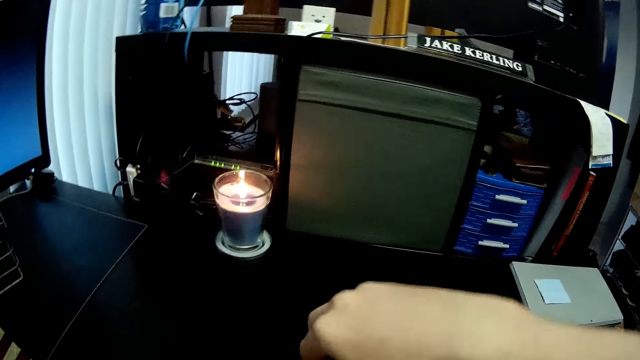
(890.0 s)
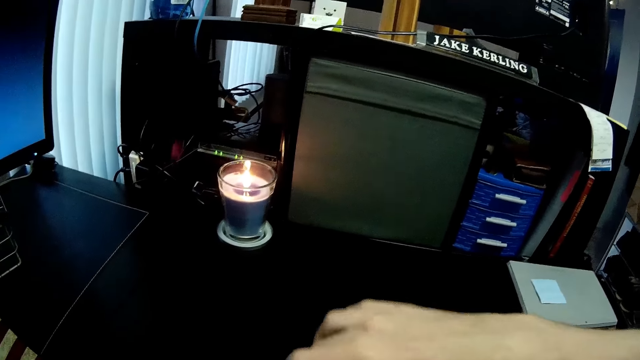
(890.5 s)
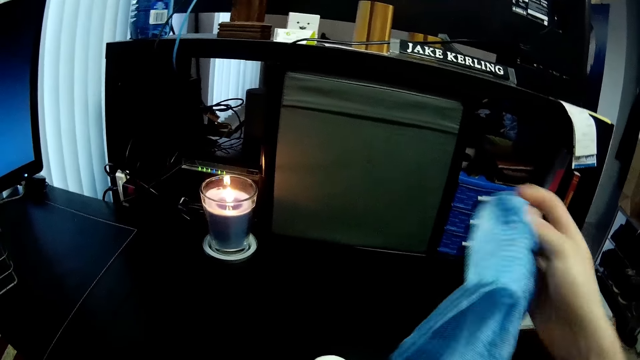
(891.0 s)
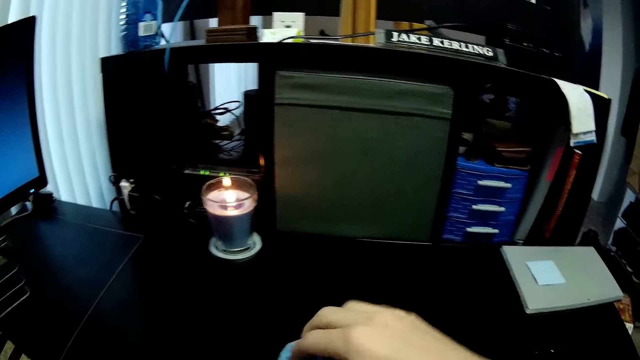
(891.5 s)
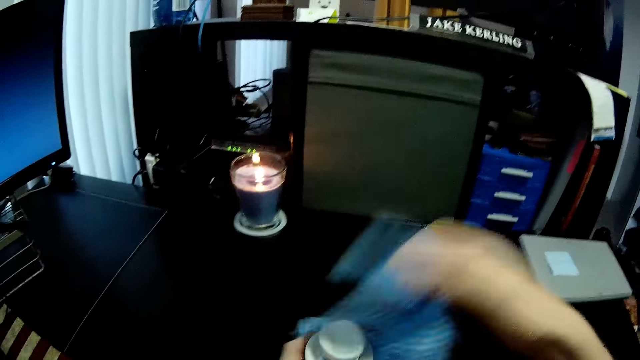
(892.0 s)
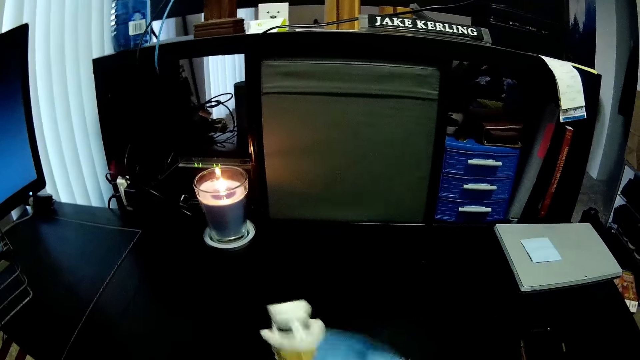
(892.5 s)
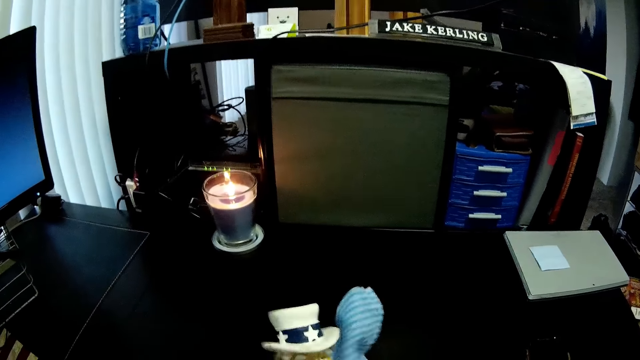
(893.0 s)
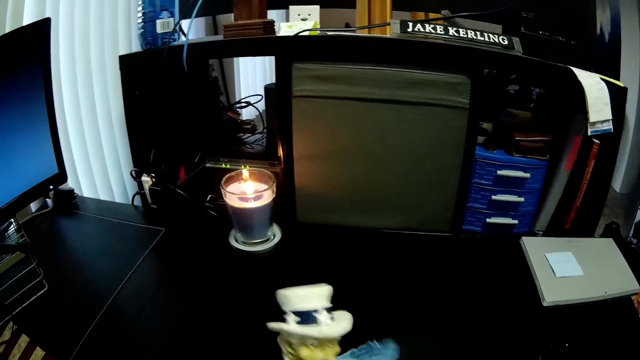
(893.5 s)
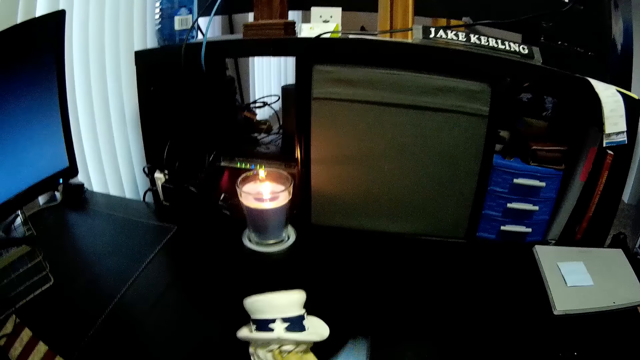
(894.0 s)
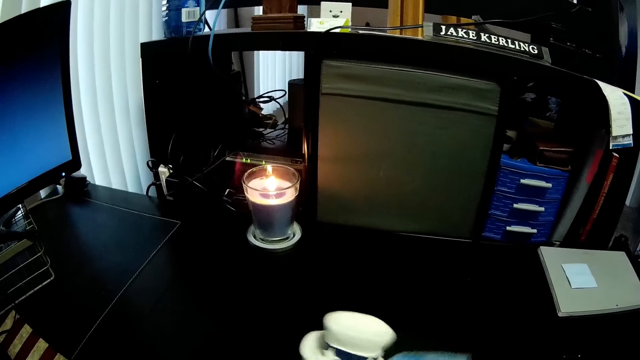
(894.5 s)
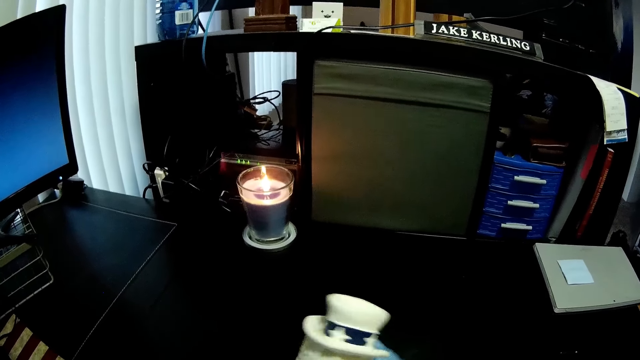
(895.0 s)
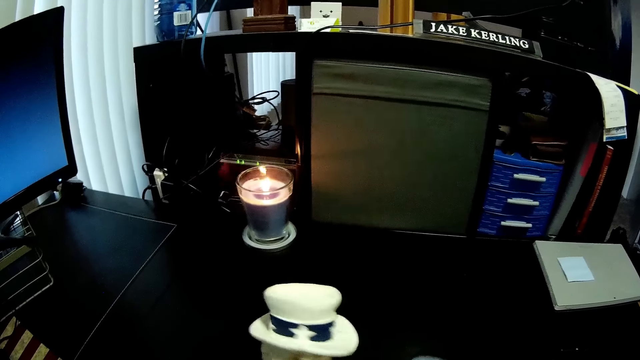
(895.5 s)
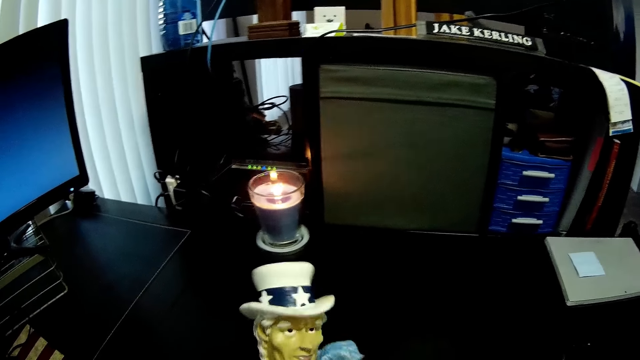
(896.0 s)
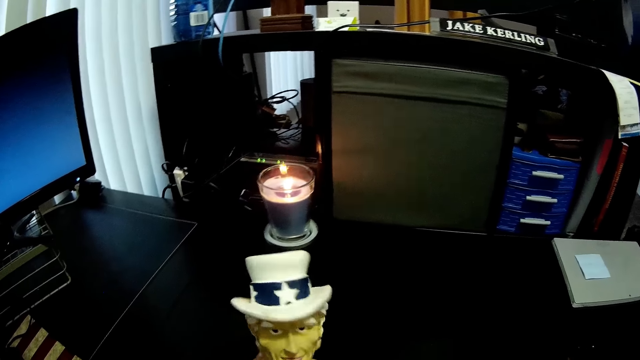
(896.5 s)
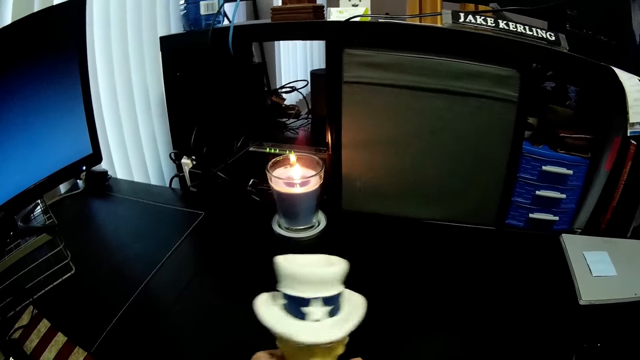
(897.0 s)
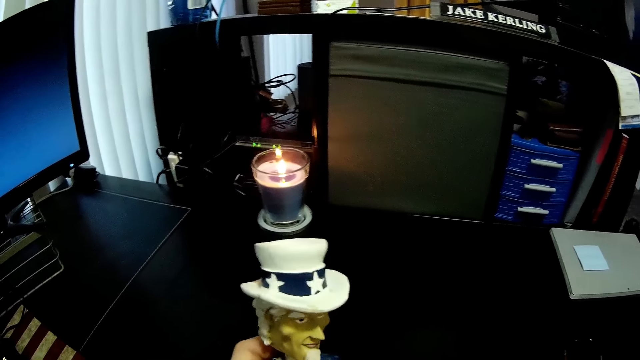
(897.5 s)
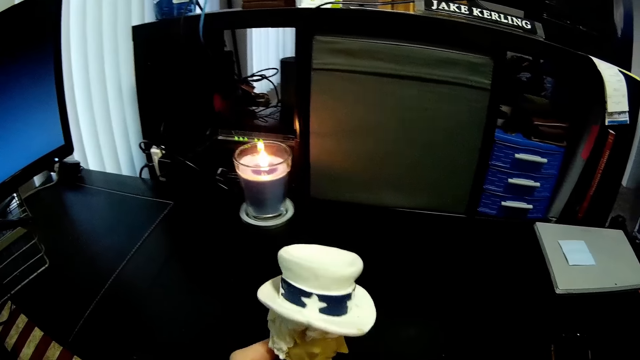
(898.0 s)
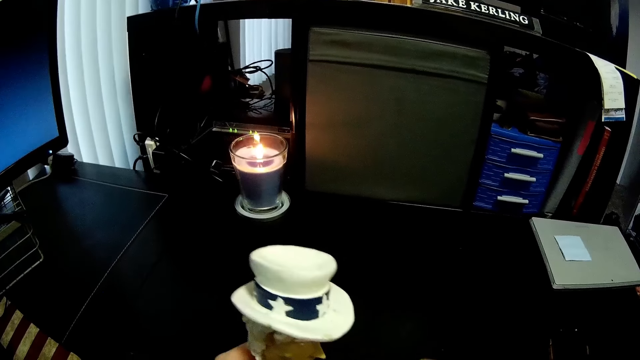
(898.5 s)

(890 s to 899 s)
The camera wearer cleans a toy with the napkin.

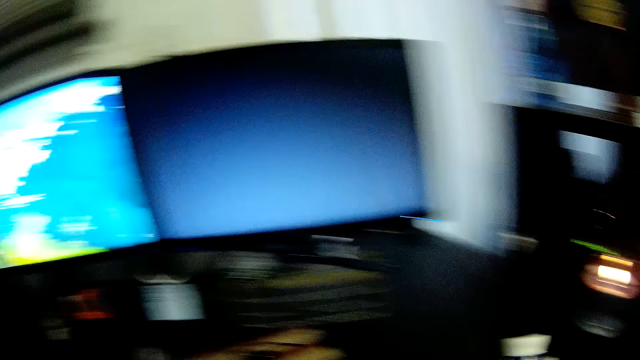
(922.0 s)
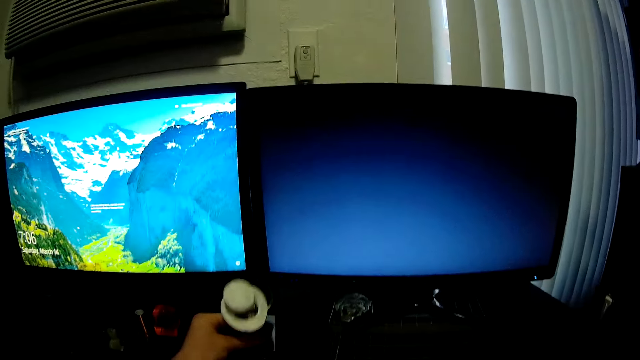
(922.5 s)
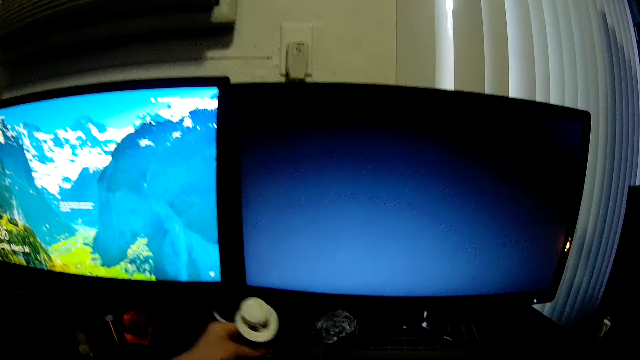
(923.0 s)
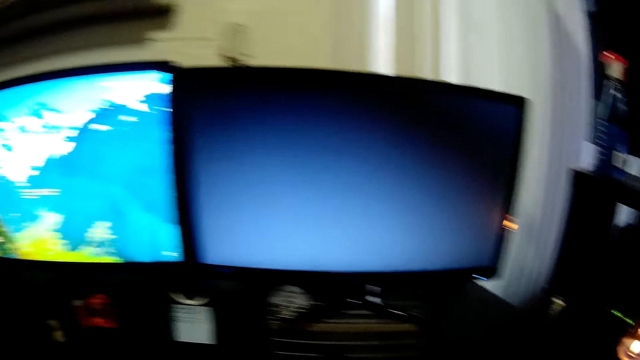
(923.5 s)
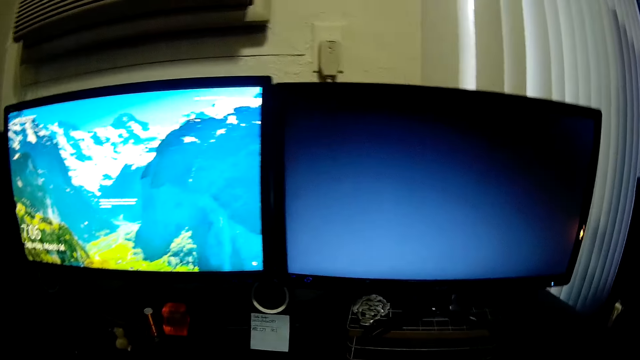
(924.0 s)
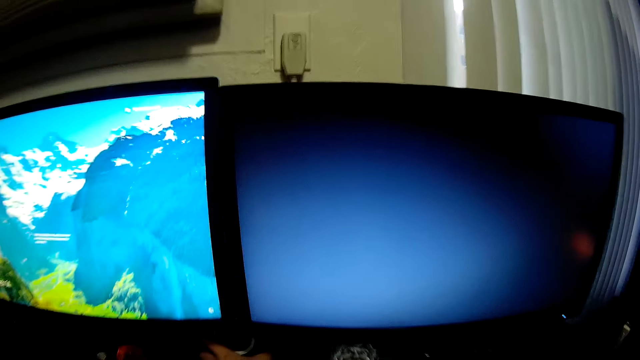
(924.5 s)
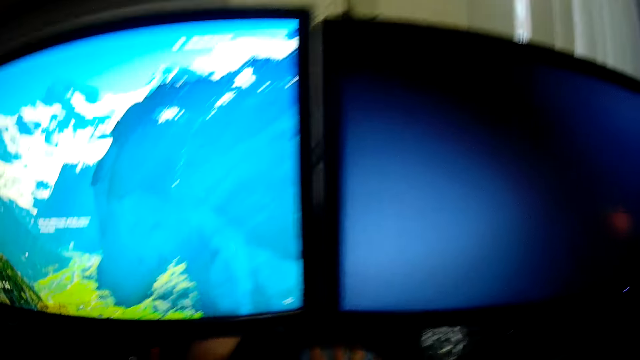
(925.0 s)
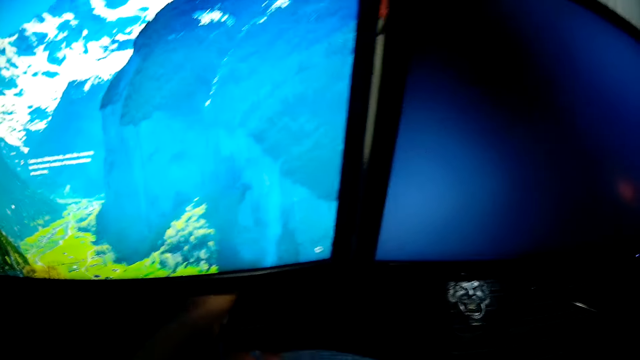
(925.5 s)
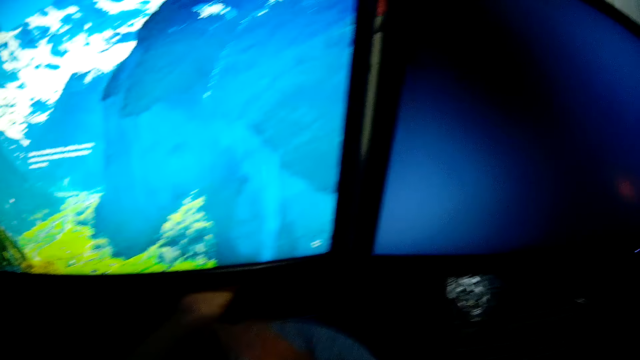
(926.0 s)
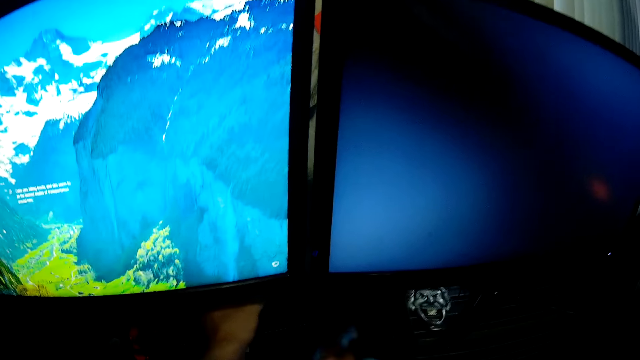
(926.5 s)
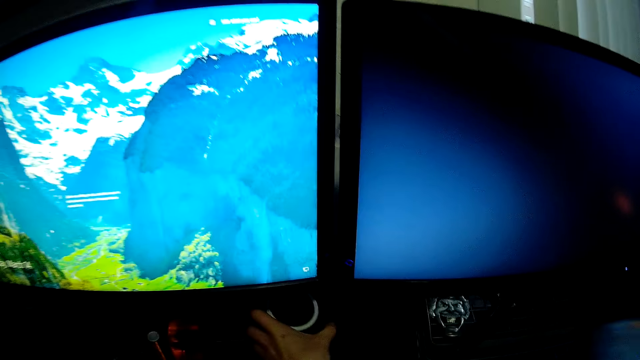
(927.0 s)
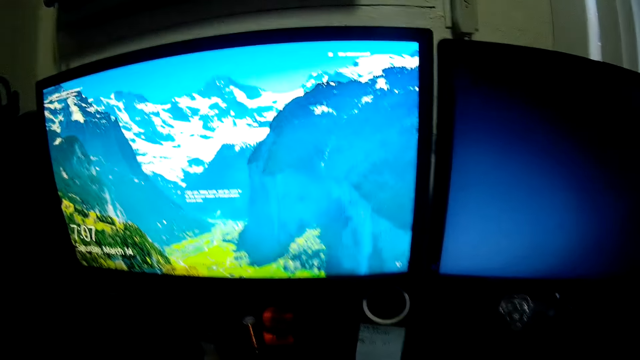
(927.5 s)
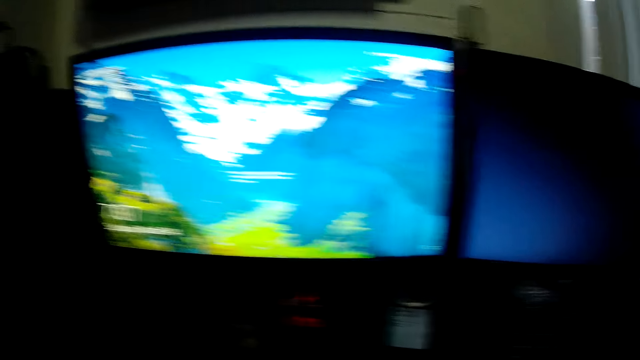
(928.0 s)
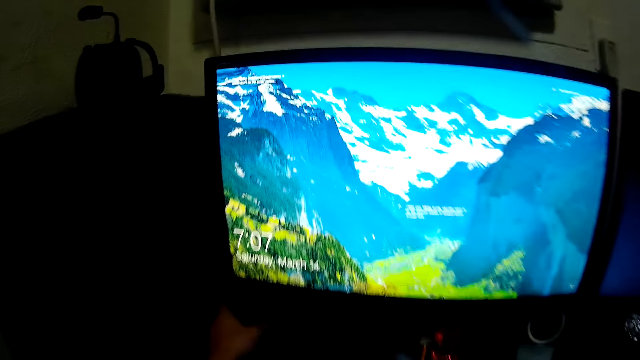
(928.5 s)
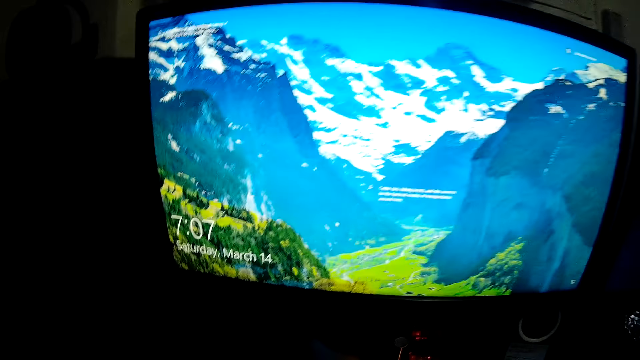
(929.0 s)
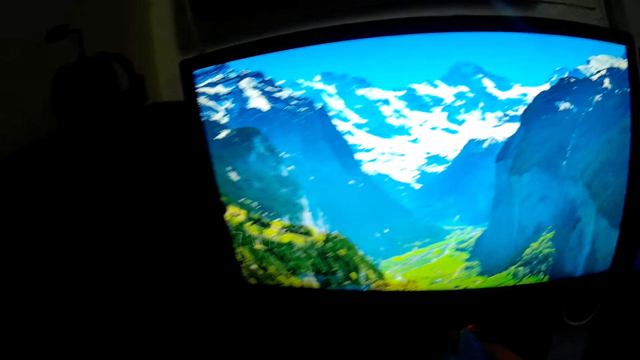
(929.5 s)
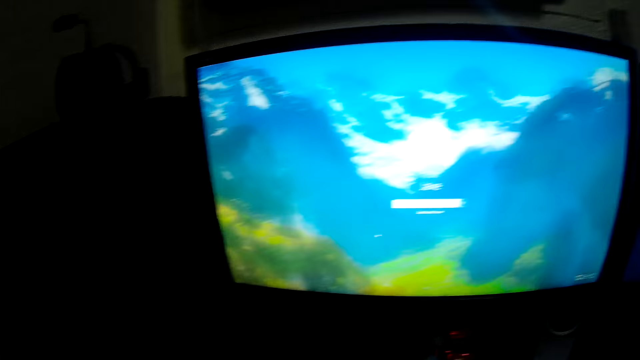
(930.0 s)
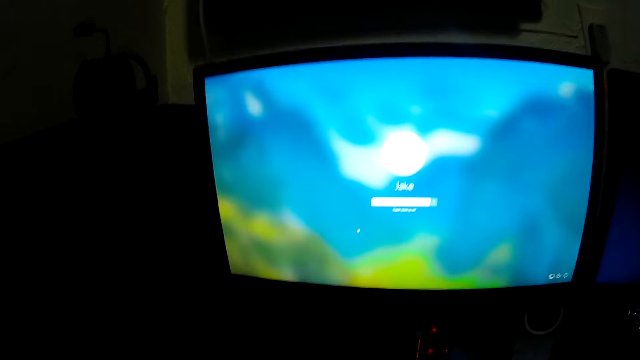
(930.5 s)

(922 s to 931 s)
The camera wearer drops the toy on the table. They wipe the table. They clean the computer.
